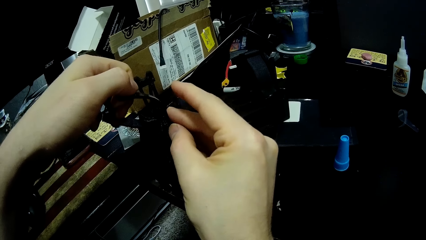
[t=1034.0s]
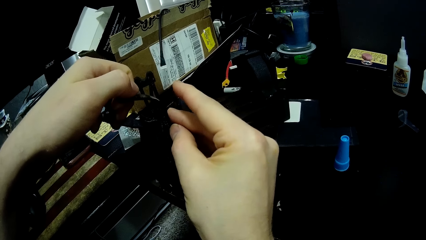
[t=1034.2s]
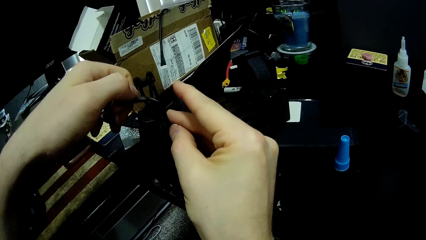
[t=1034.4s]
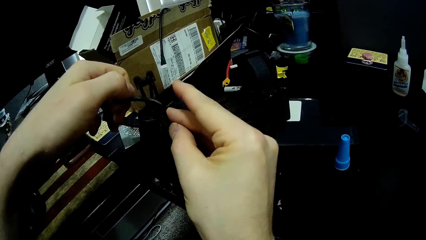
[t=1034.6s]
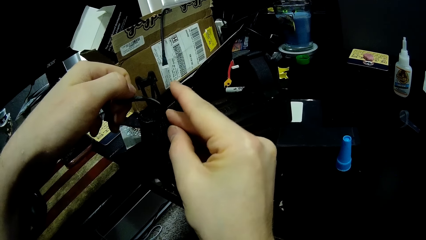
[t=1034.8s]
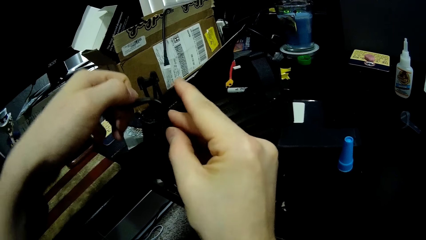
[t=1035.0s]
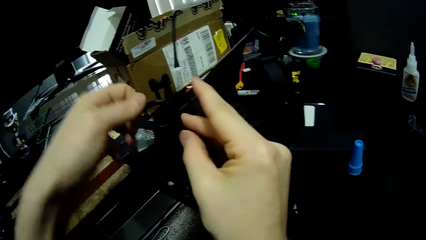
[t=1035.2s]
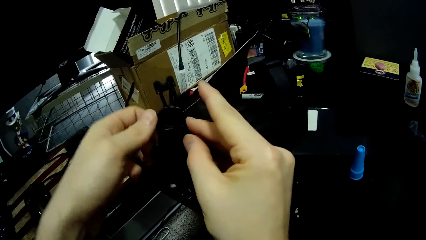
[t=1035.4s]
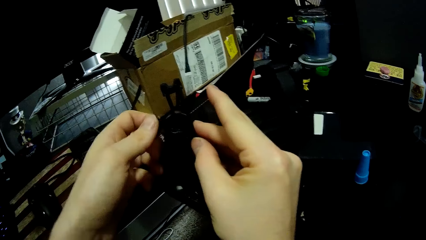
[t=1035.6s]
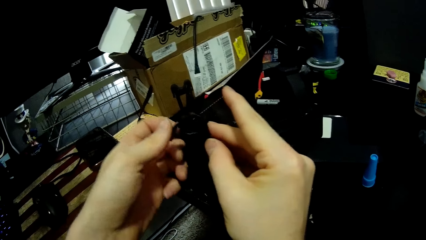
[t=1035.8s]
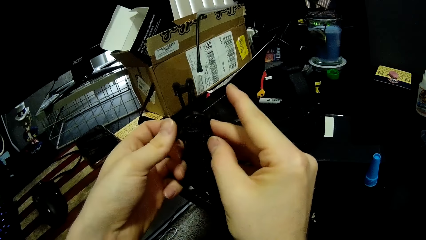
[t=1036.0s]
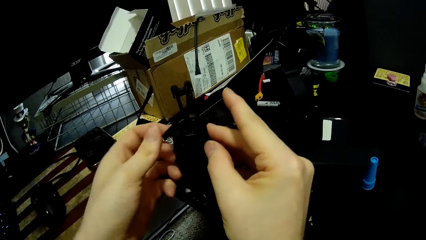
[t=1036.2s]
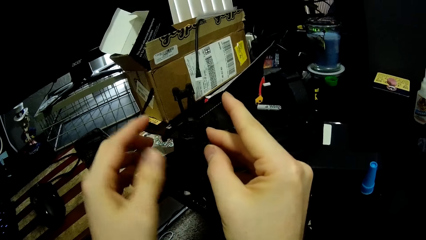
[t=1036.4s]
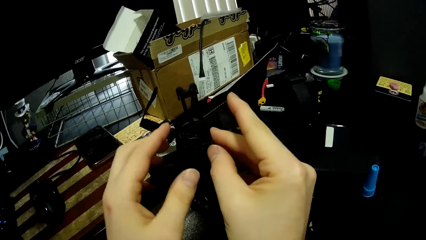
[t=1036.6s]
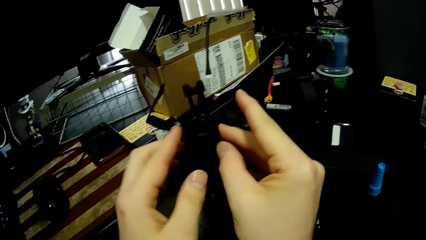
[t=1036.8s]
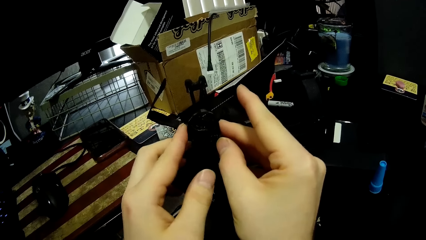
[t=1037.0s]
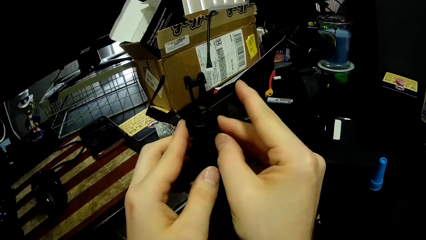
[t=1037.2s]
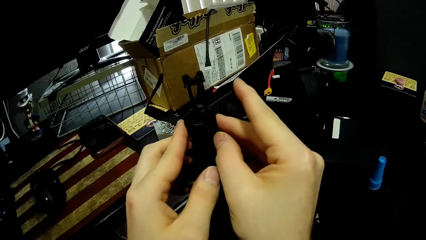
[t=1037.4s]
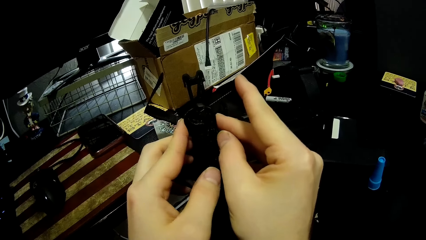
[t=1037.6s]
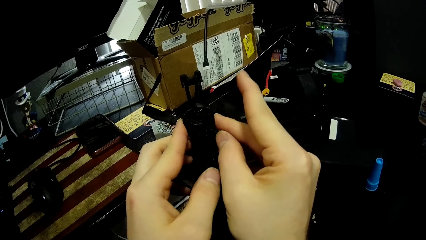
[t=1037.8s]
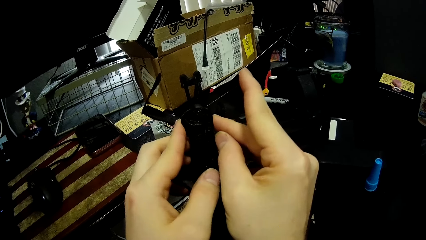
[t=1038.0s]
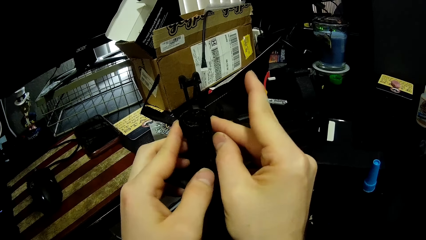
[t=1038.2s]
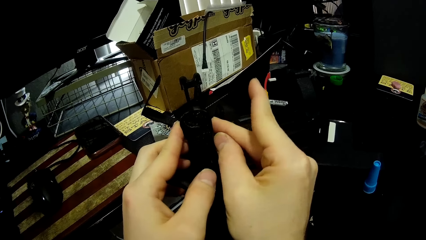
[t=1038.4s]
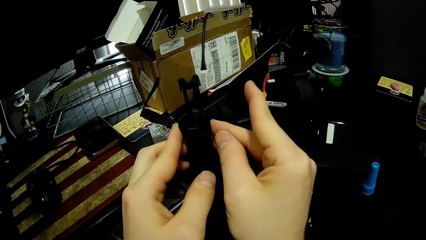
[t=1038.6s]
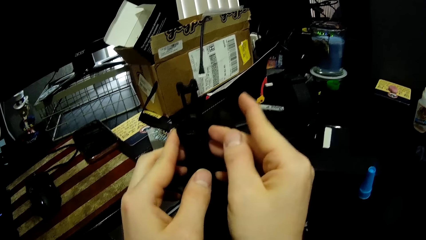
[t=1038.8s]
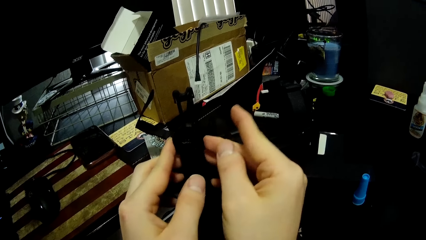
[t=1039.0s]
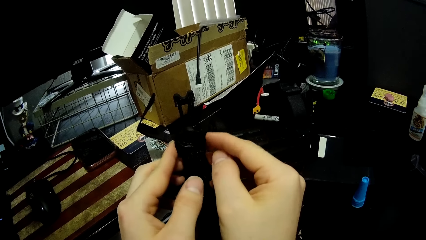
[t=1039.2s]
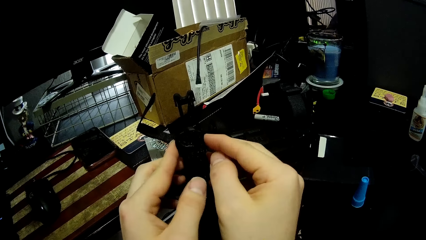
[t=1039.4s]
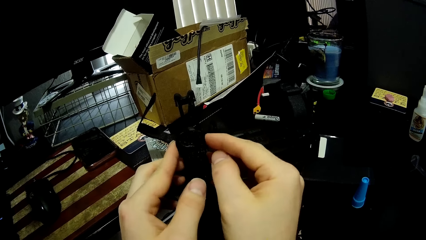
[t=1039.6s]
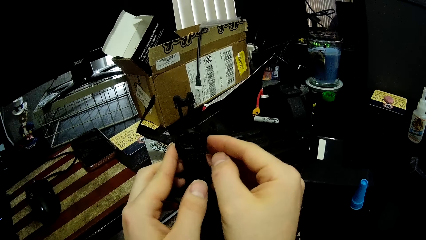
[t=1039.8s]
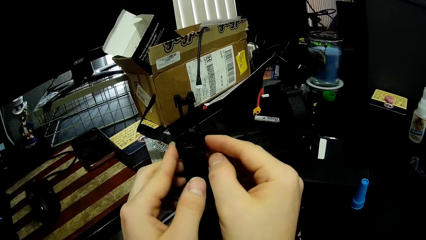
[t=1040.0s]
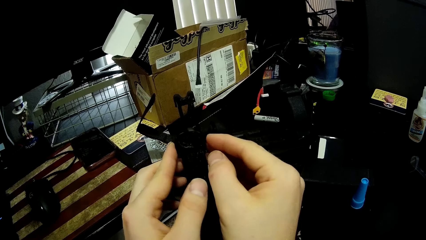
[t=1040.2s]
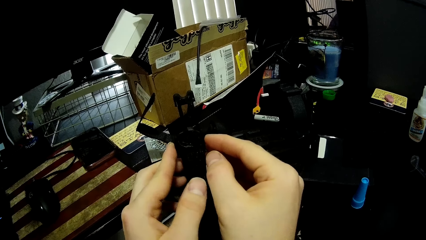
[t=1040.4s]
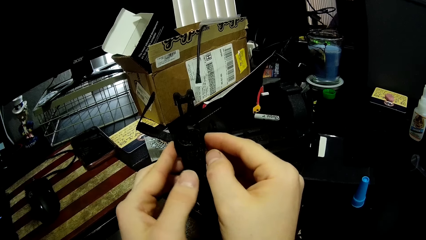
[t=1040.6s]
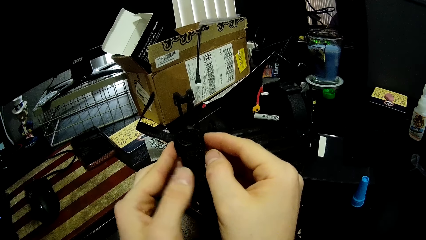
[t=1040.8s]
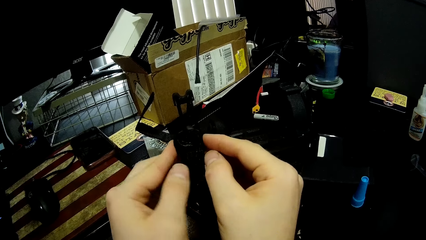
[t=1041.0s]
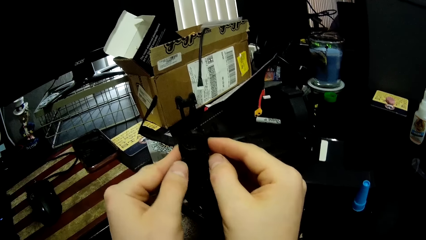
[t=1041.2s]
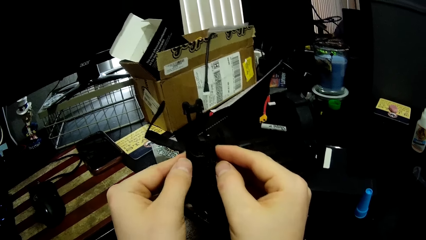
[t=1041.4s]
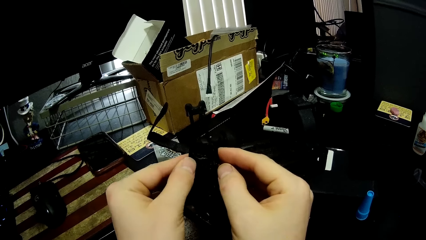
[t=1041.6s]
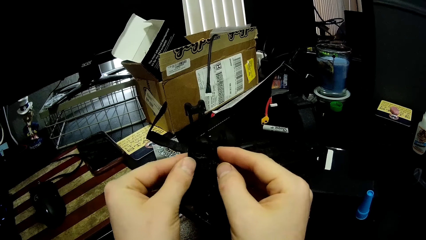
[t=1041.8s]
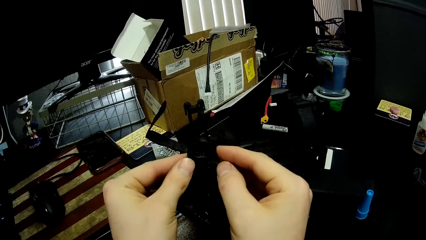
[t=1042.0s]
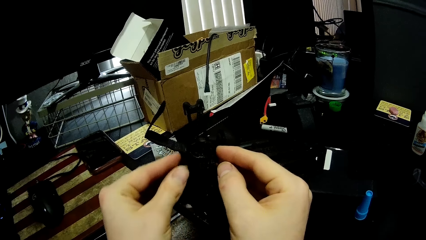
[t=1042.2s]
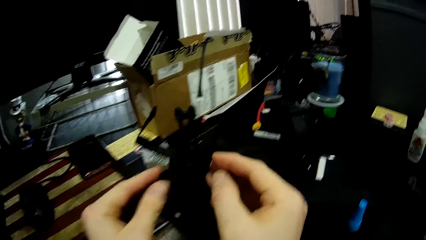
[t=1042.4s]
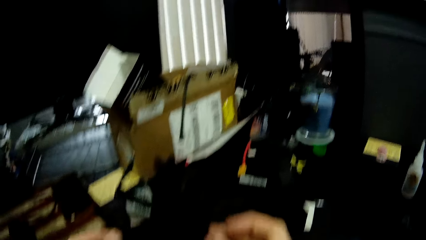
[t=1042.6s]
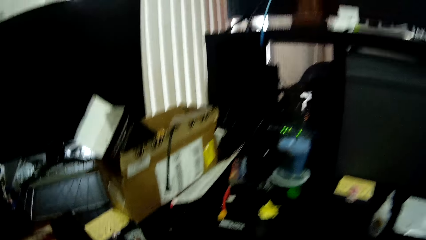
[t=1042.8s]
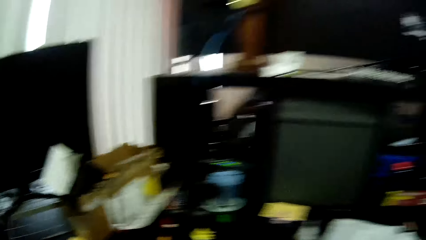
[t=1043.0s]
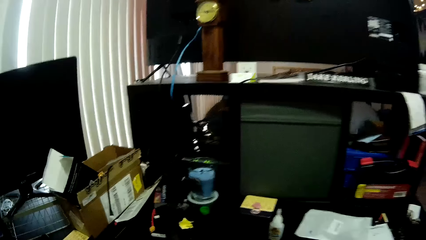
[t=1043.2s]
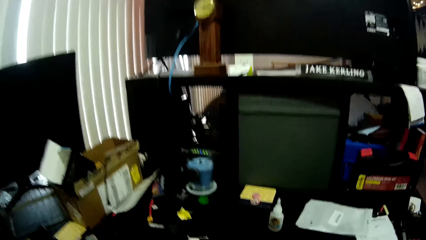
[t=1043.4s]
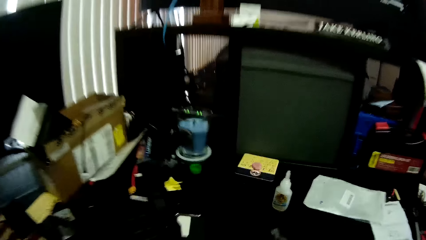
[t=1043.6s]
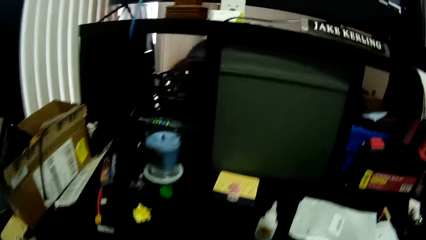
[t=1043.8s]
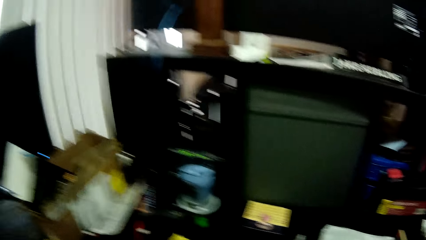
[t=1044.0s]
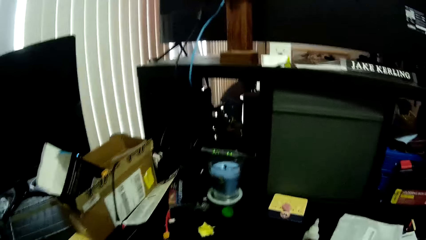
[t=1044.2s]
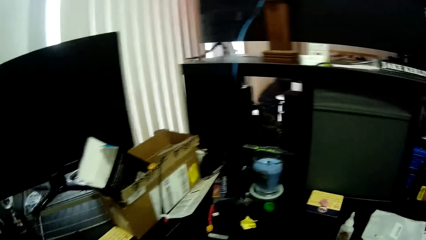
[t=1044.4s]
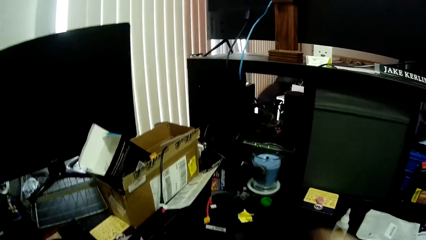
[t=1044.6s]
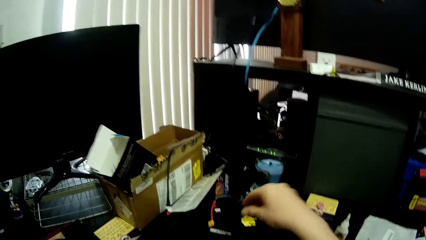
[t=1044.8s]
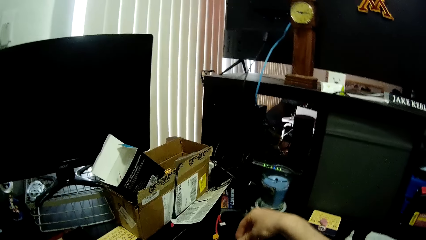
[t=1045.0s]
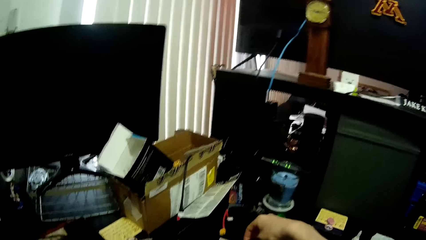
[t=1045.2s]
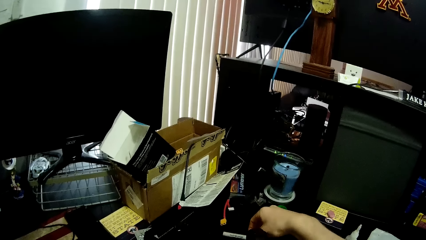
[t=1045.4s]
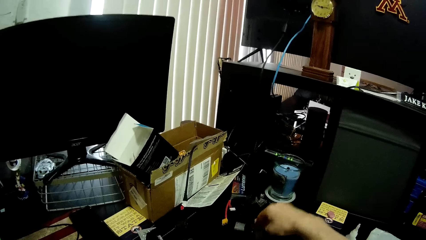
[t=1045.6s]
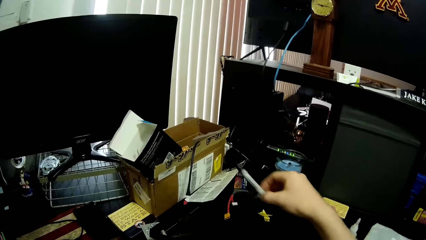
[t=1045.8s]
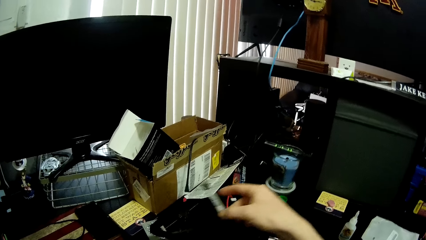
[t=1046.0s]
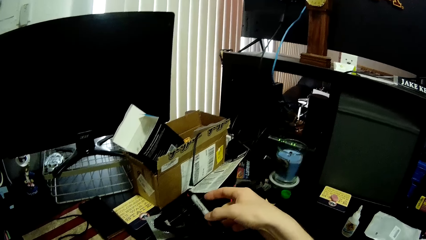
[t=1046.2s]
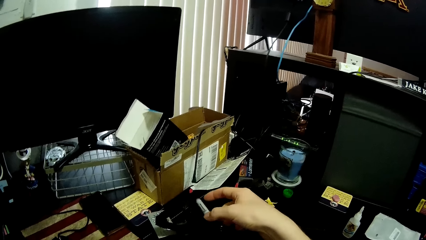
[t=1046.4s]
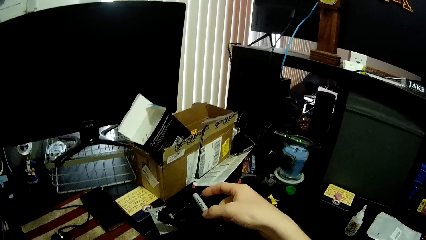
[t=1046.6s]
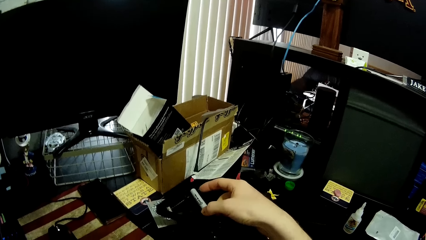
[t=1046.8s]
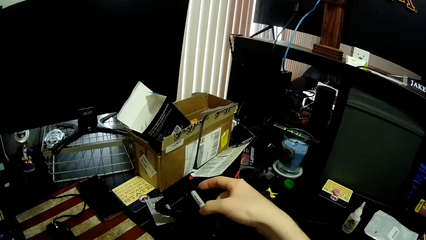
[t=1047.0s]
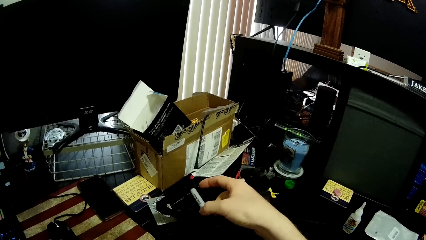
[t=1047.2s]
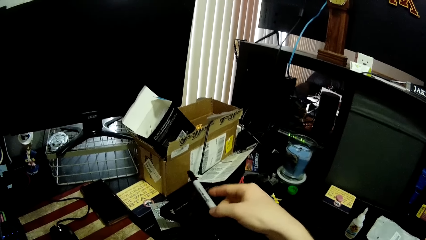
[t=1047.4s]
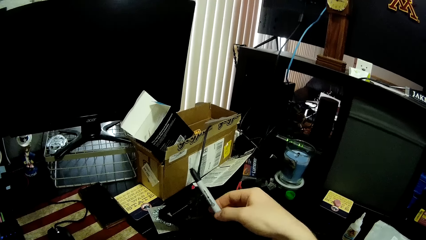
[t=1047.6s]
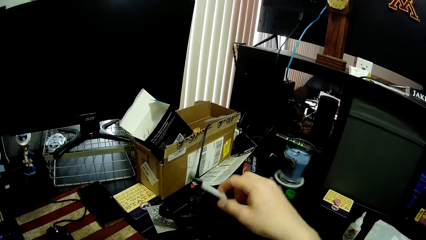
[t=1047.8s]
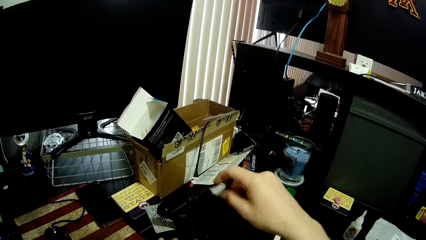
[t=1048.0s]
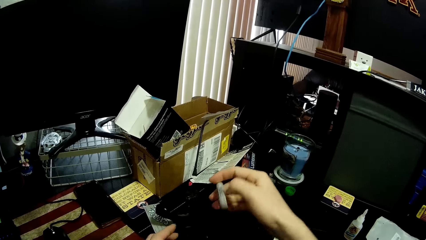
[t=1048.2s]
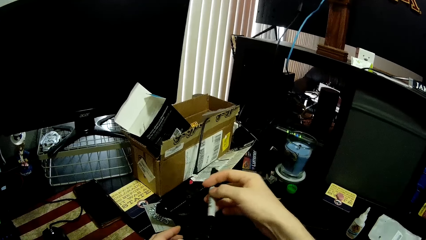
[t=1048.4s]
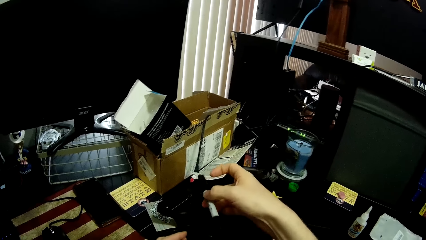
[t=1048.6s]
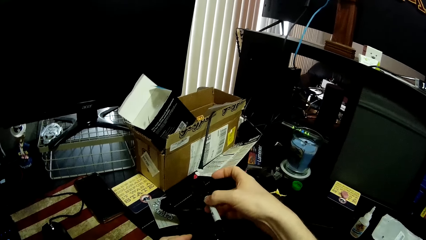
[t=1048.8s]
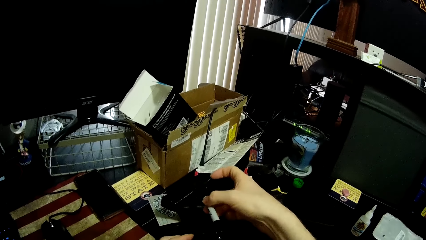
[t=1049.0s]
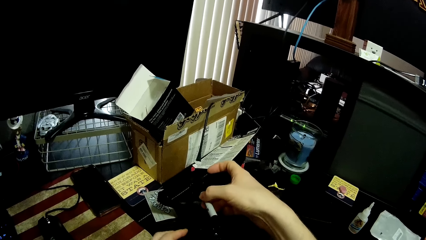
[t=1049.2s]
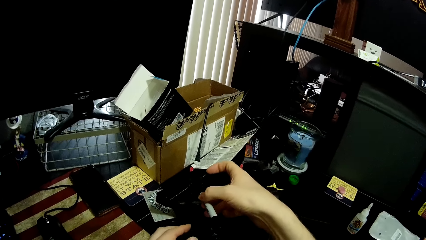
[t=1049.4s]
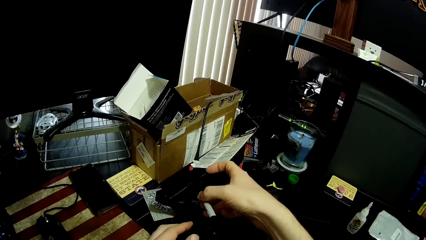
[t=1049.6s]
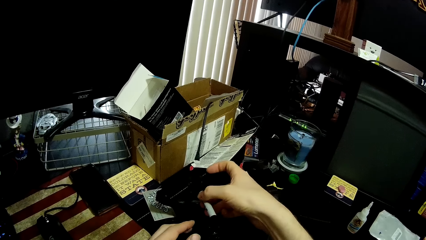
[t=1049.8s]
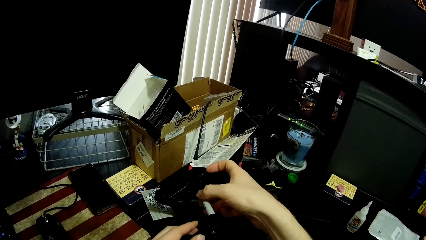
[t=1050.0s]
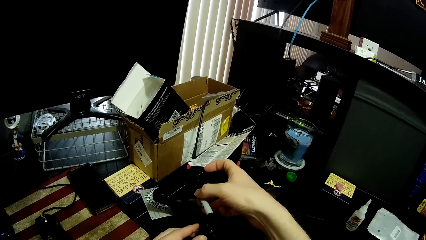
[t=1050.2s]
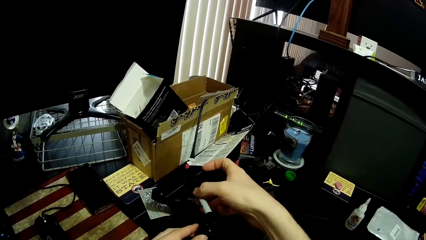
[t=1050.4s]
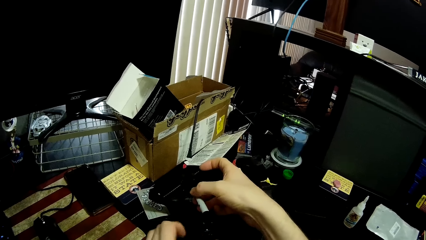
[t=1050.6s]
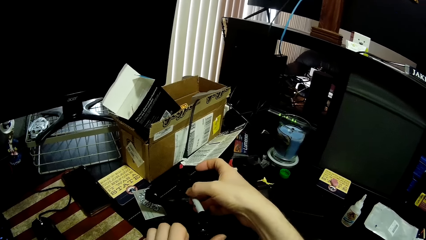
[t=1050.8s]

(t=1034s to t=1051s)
The camera wearer takes the felt pen on the table with his right hand. He turns the felt pen. He places the pen into the plastic construct or stationery holder with his right hand.
